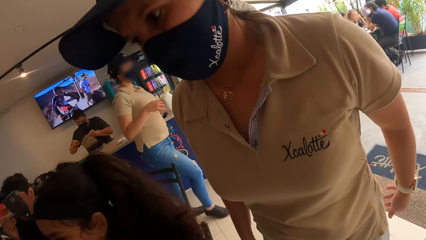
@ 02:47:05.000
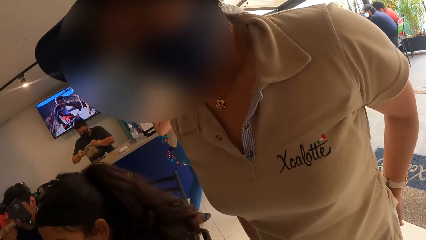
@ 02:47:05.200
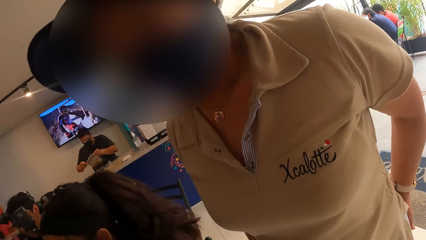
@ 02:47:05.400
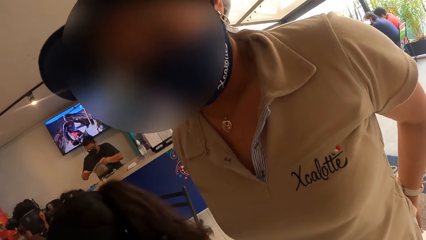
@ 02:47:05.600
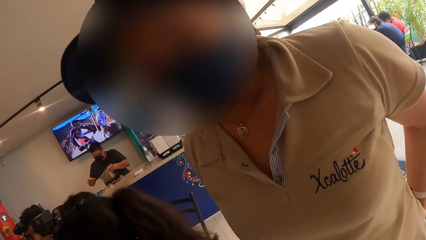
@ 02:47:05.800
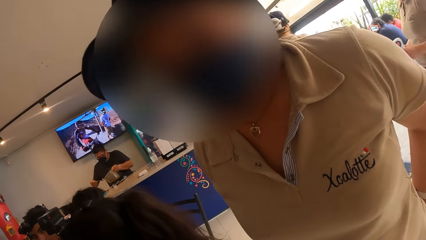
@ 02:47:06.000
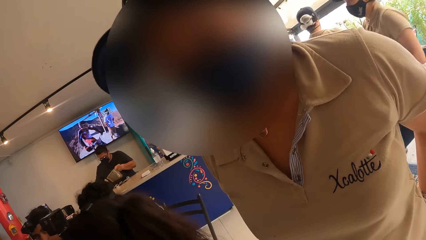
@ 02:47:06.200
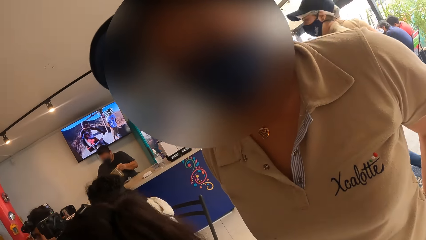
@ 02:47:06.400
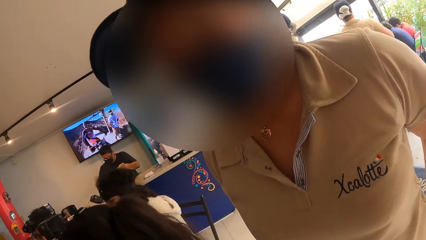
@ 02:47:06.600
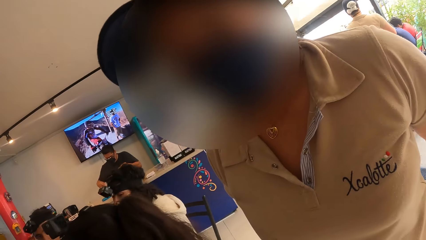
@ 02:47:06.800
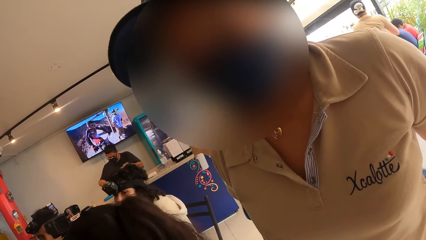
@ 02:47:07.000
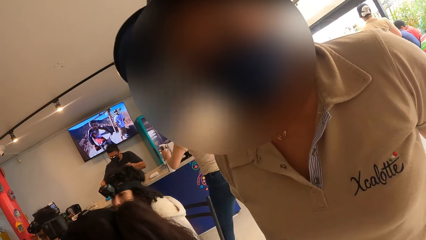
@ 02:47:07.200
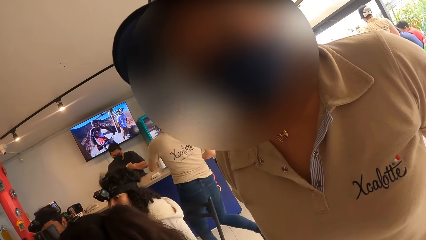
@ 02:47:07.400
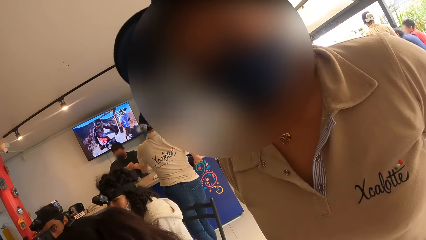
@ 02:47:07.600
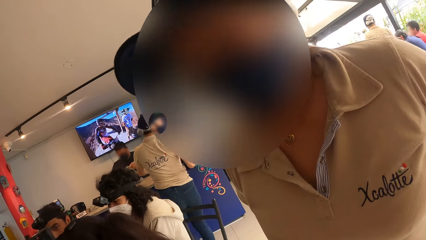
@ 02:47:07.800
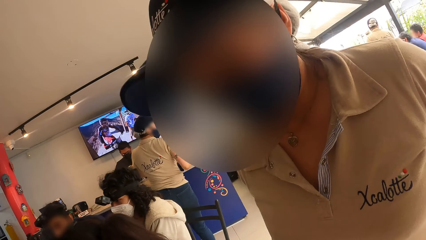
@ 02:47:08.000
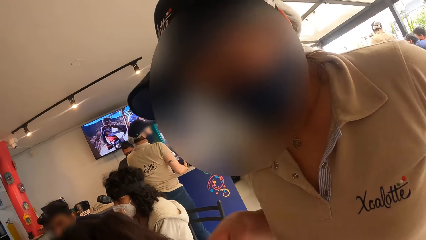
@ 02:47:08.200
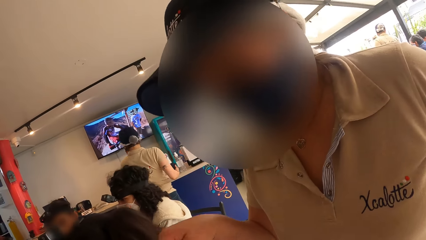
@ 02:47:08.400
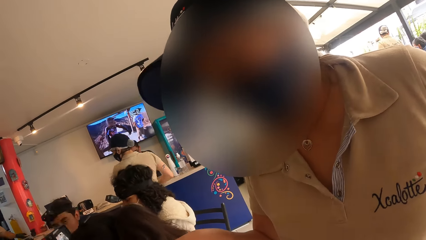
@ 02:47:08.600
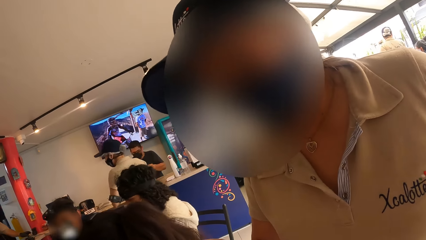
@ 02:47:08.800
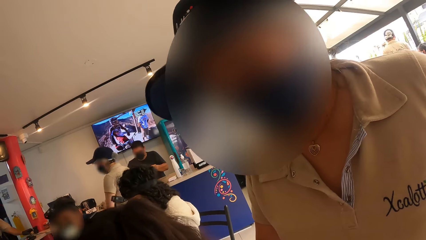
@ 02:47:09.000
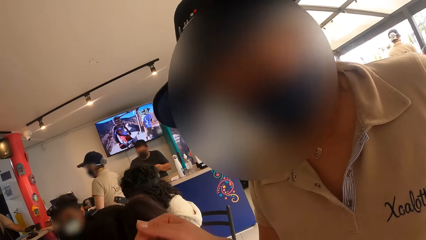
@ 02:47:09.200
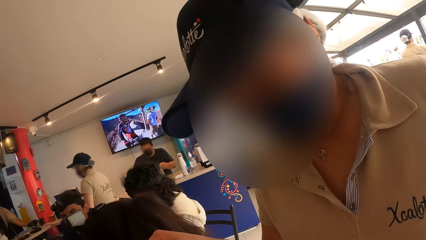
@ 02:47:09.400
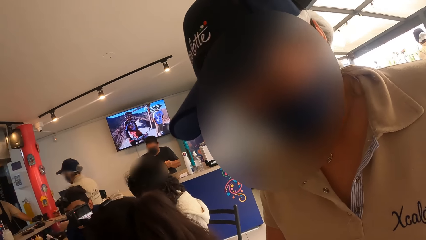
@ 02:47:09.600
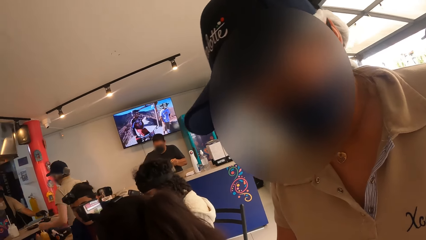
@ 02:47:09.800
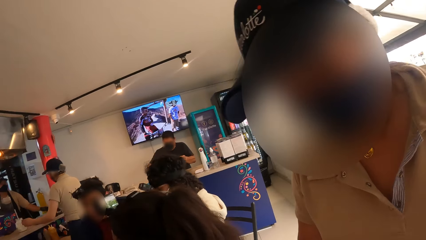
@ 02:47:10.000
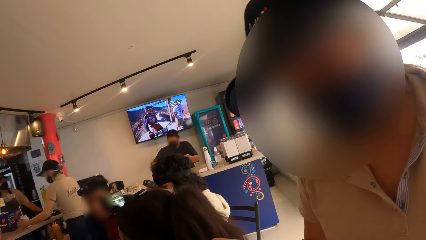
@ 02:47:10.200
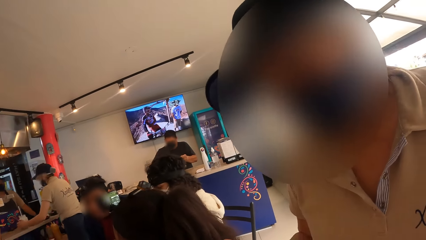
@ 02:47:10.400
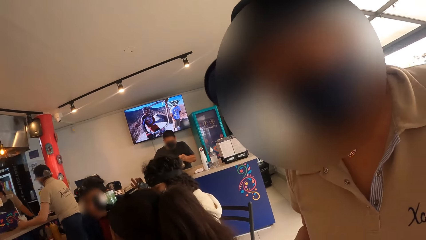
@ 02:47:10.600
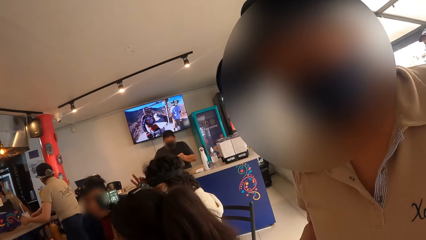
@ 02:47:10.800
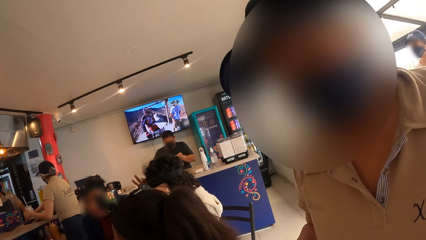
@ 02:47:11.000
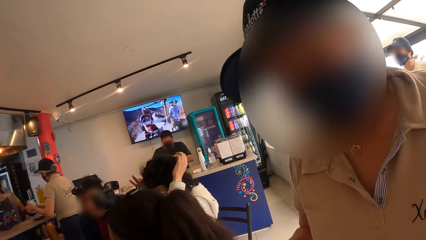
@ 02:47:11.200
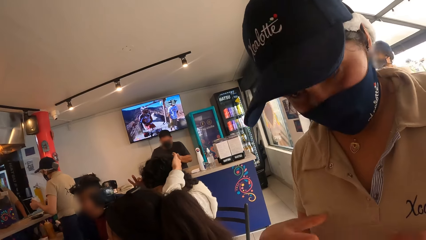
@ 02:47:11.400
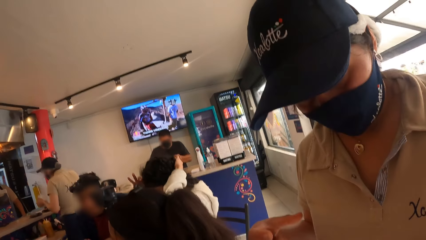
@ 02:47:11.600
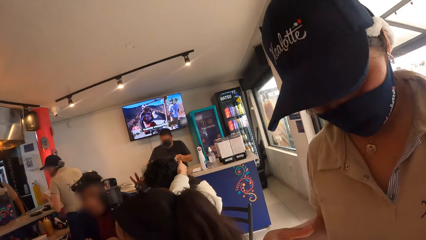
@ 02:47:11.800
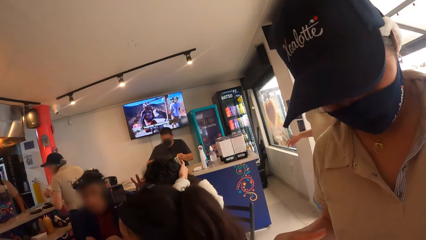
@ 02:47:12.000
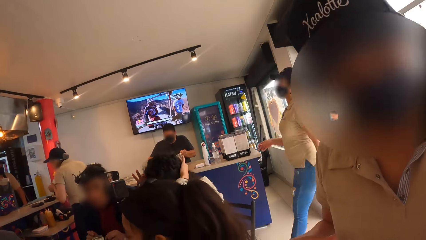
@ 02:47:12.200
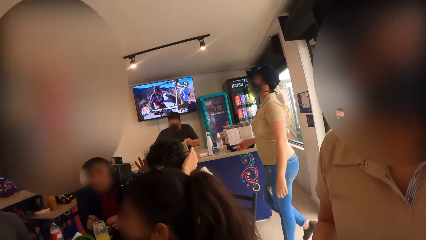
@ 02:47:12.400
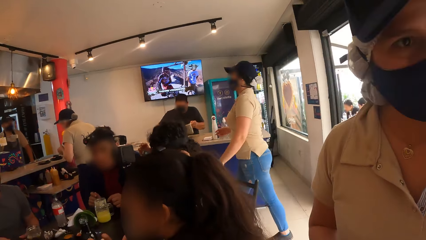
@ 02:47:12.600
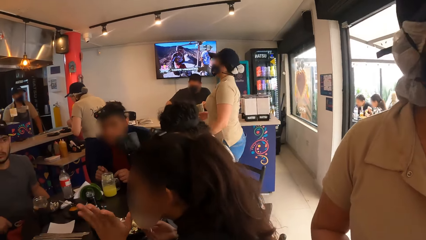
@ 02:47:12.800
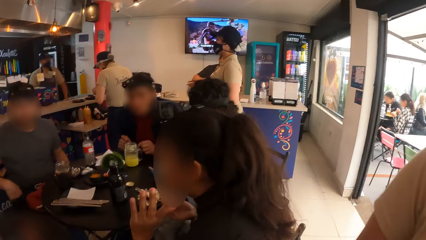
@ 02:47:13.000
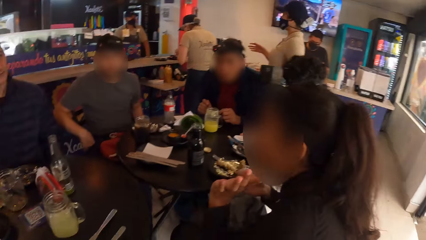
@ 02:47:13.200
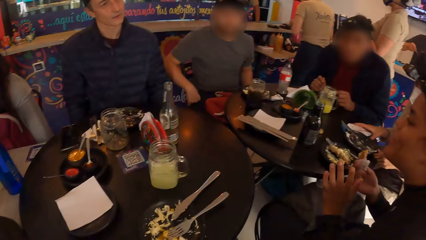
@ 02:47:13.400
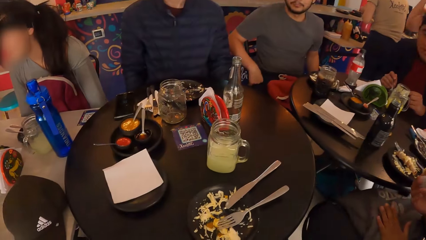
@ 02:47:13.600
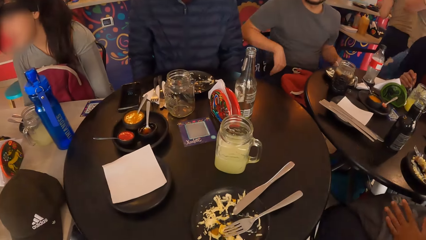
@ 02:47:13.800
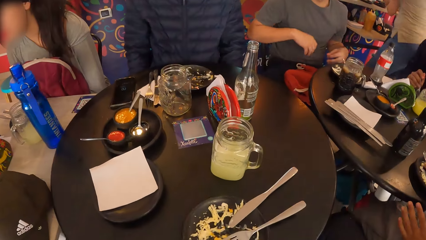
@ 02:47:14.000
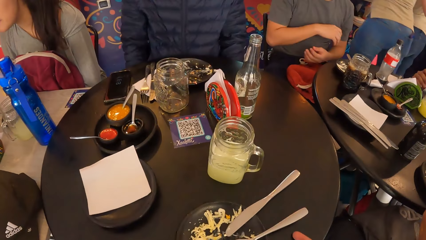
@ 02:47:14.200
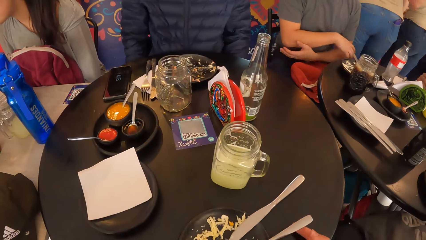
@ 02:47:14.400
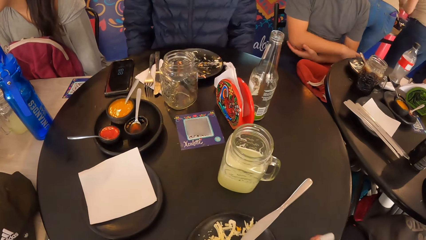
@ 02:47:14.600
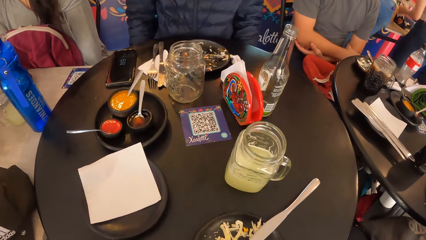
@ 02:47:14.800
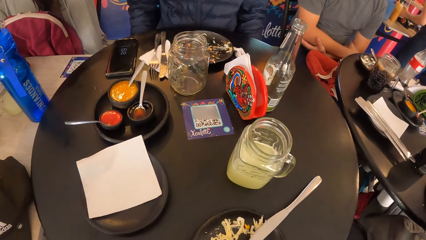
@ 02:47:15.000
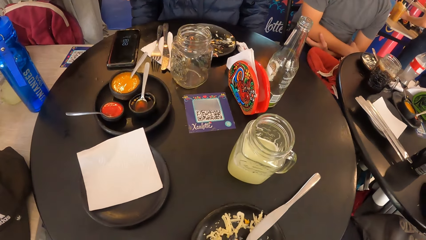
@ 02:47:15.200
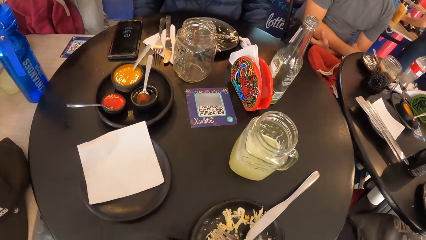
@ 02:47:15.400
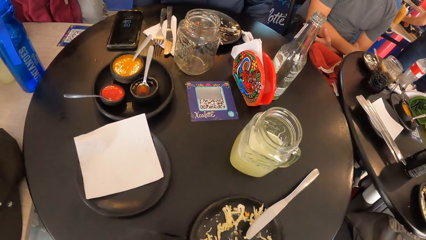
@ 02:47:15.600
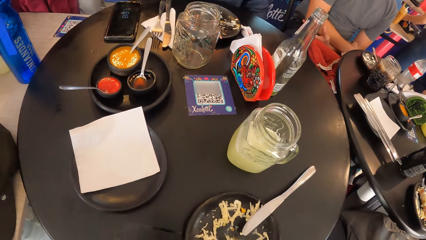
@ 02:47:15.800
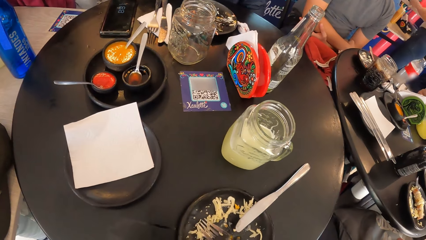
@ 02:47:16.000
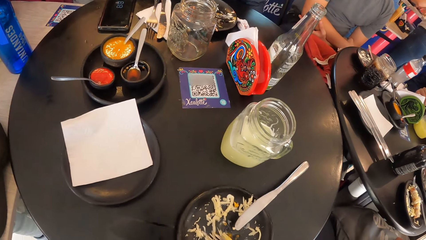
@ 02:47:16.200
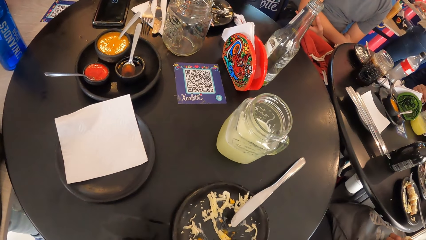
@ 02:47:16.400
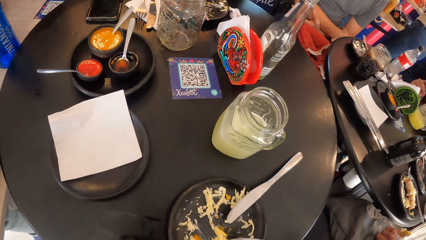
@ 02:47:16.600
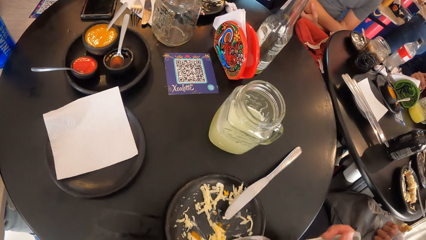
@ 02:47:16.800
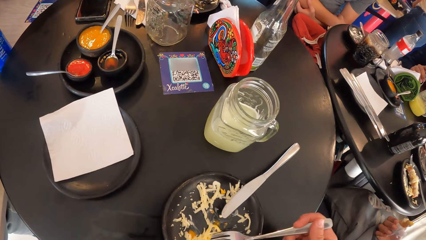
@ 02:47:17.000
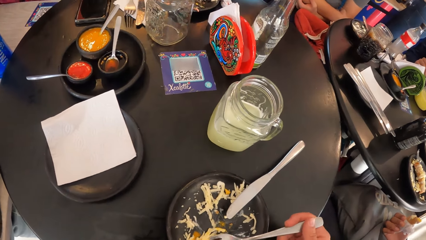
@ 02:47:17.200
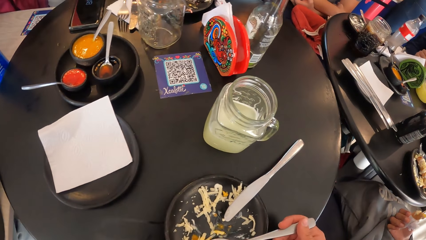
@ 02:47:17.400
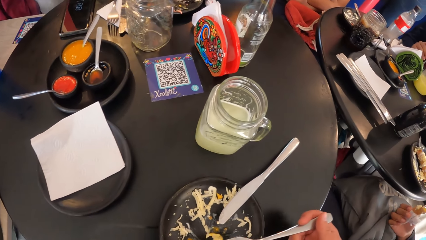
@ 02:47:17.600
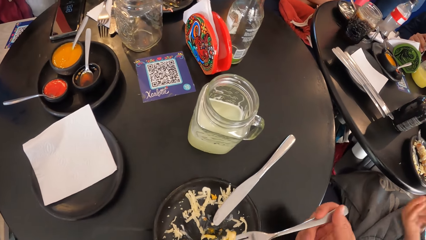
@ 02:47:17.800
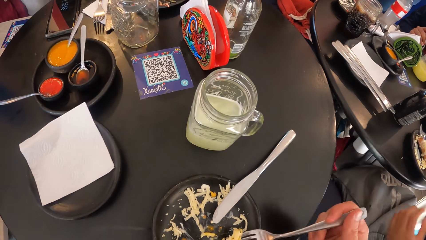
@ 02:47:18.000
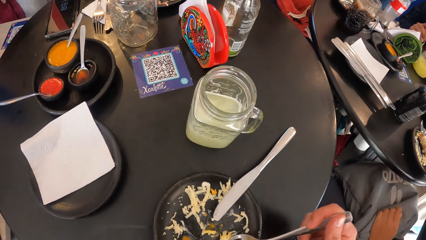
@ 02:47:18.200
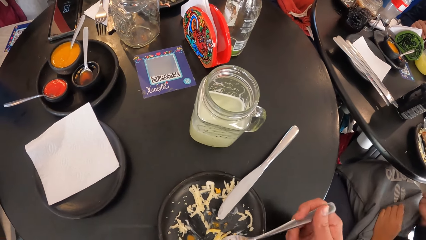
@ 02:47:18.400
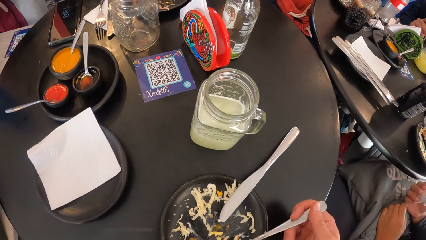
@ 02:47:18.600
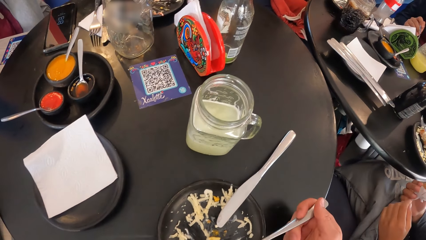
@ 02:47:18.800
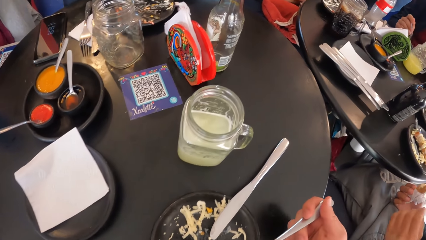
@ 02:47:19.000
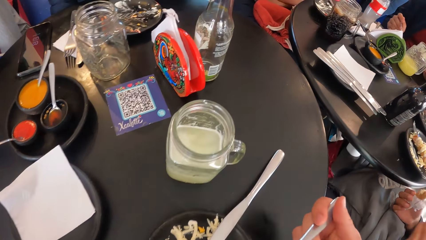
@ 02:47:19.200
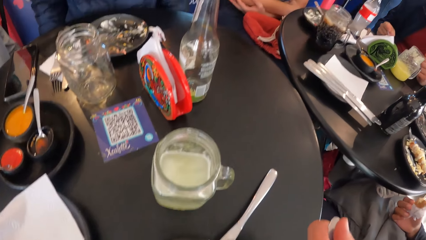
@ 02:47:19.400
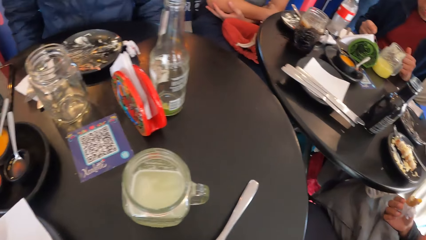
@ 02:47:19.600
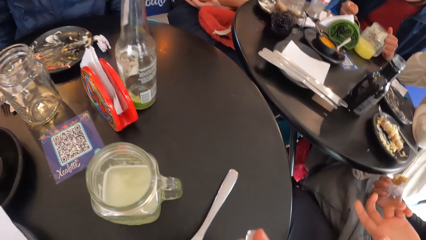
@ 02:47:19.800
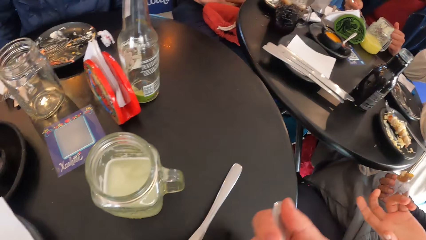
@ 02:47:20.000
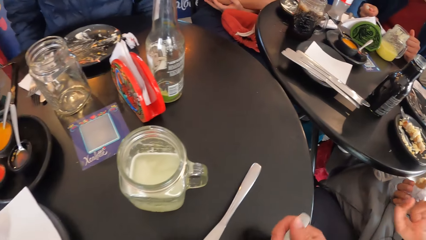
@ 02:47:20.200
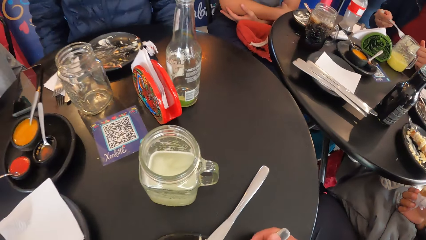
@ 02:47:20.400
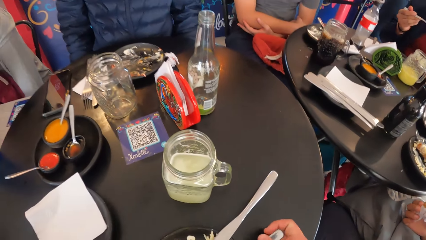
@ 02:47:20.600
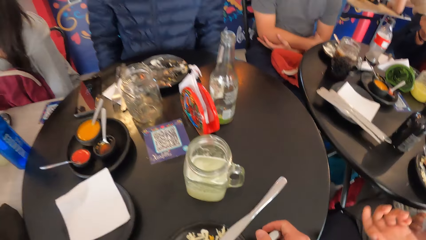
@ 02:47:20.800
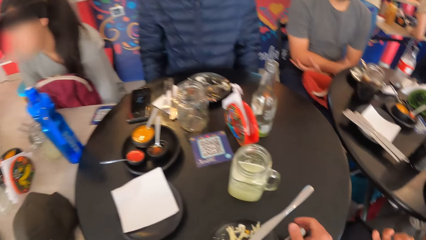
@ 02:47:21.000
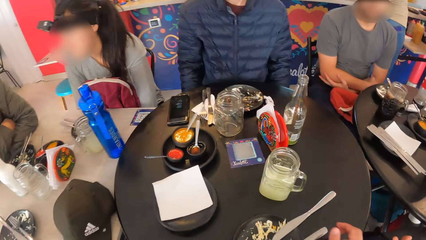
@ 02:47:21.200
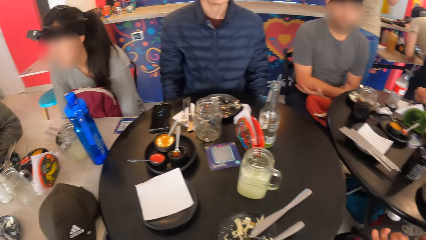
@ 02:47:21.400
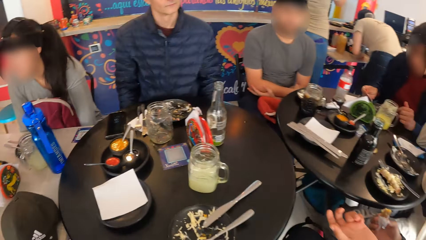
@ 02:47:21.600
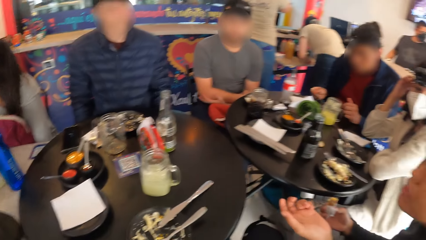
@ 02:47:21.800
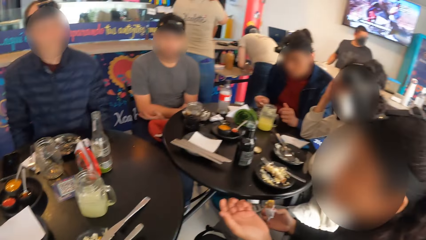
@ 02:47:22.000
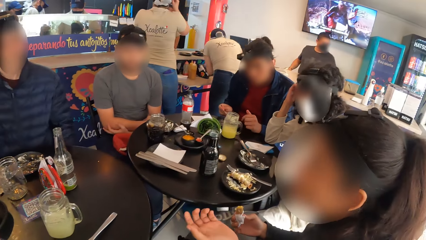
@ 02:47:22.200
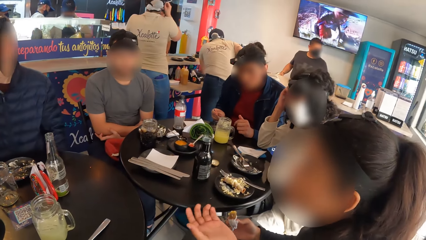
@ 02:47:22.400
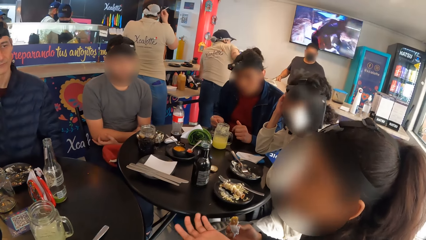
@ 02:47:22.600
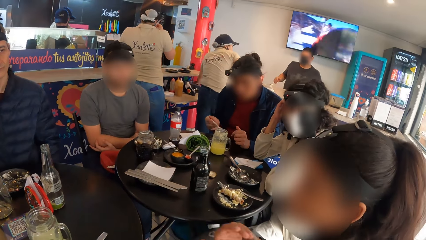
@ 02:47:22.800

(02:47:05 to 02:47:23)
The camera wearer interacts with the waiter. He picks fork and food from the plate. He holds the fork with his right hand. He eats salad in the plate with the fork in his right hand. A man eats with a fork in his right hand.
